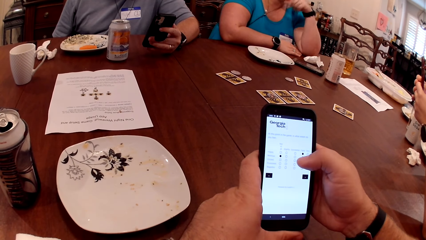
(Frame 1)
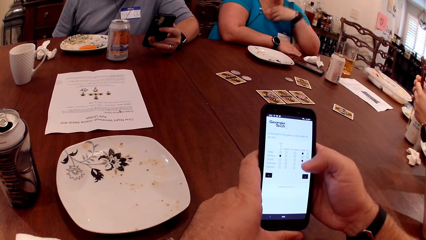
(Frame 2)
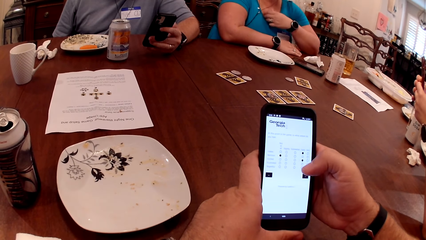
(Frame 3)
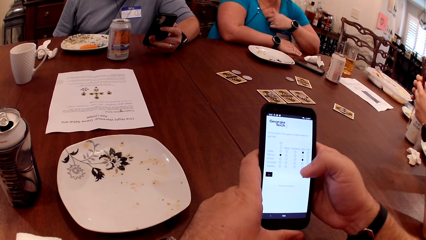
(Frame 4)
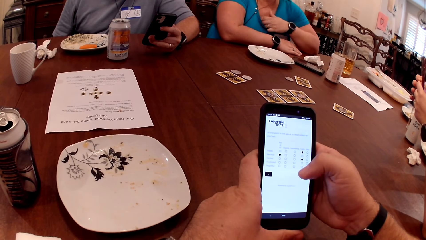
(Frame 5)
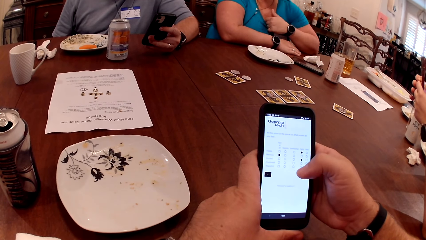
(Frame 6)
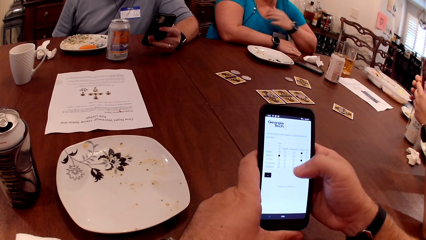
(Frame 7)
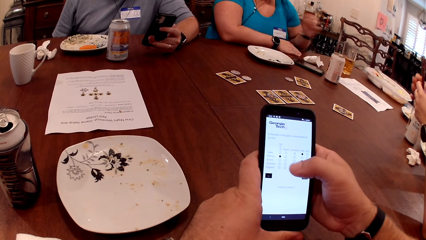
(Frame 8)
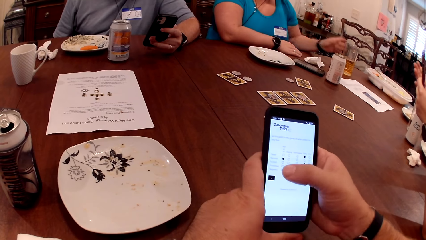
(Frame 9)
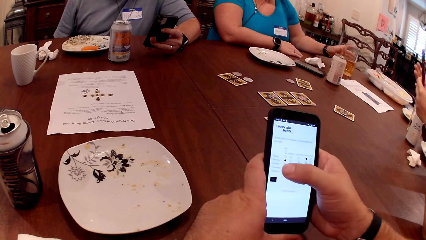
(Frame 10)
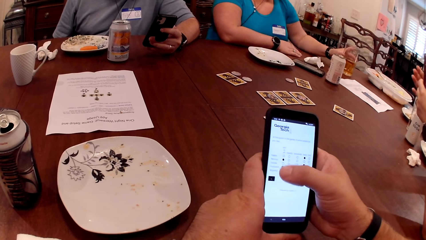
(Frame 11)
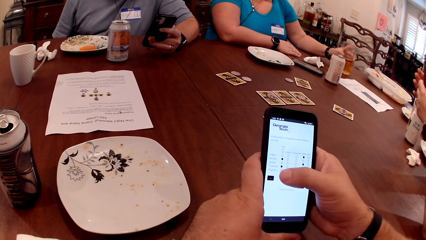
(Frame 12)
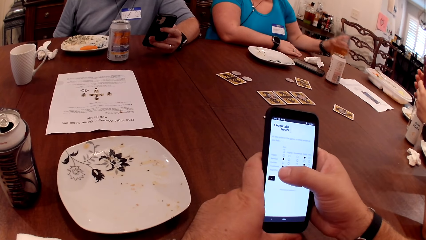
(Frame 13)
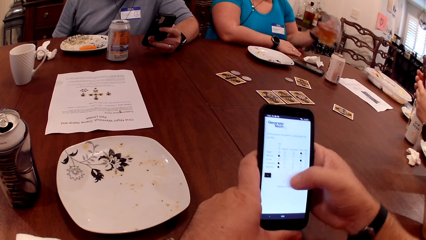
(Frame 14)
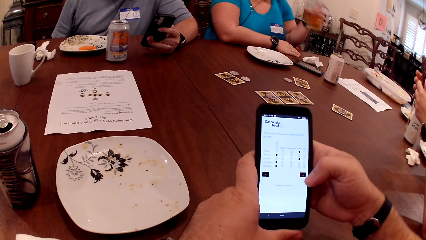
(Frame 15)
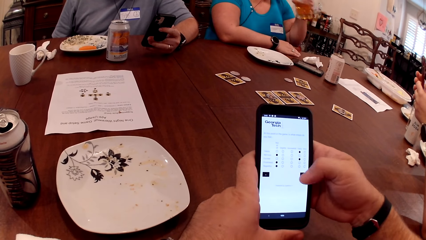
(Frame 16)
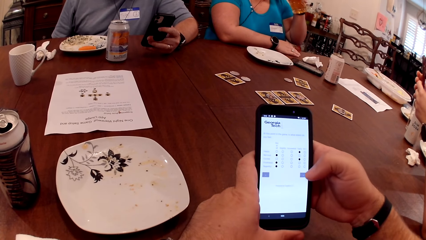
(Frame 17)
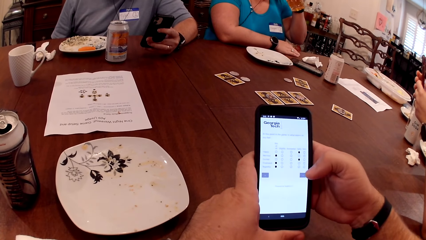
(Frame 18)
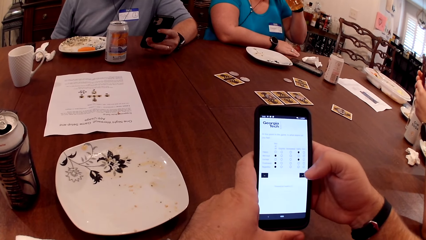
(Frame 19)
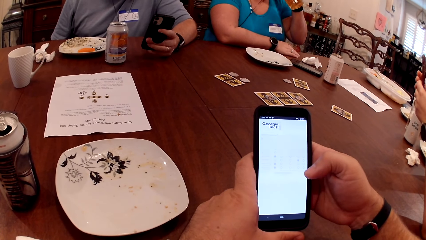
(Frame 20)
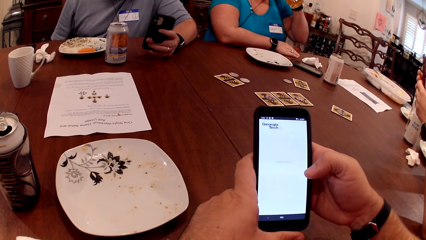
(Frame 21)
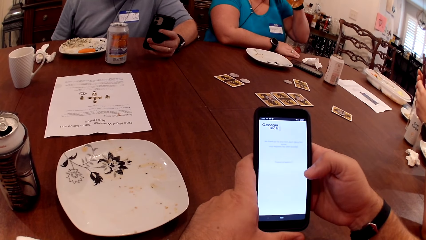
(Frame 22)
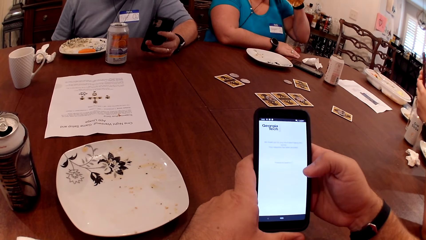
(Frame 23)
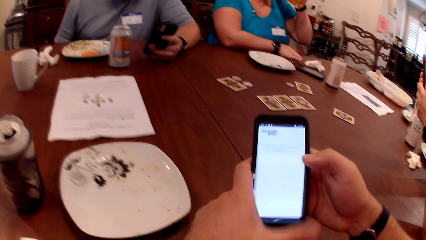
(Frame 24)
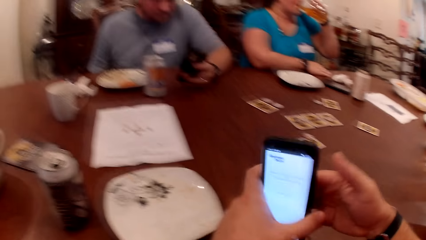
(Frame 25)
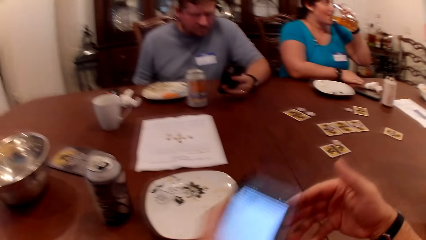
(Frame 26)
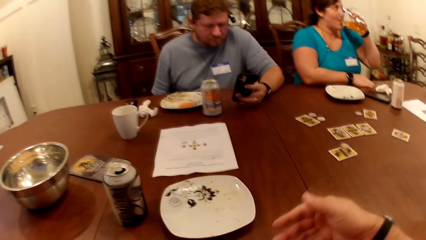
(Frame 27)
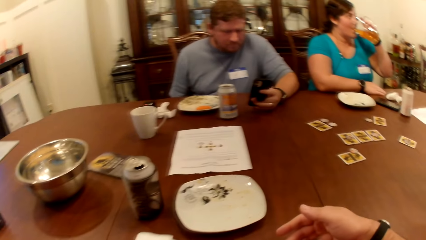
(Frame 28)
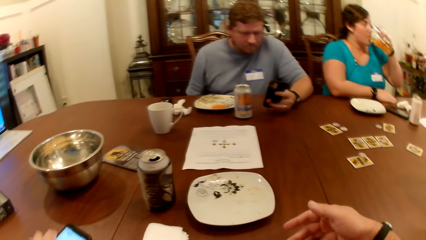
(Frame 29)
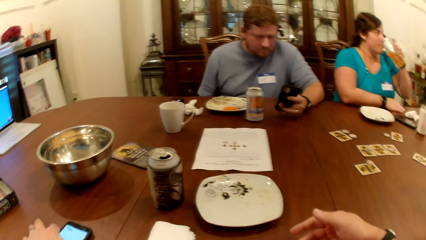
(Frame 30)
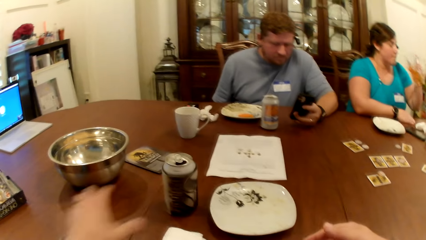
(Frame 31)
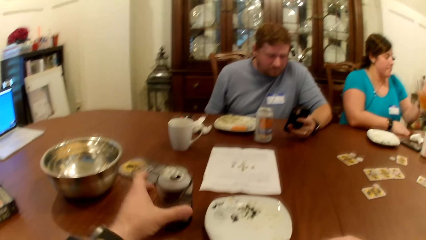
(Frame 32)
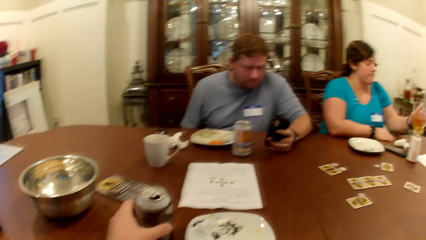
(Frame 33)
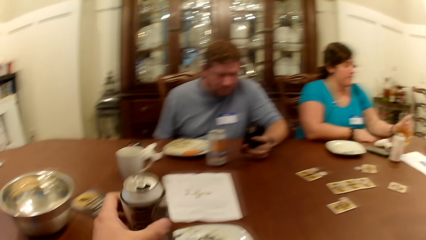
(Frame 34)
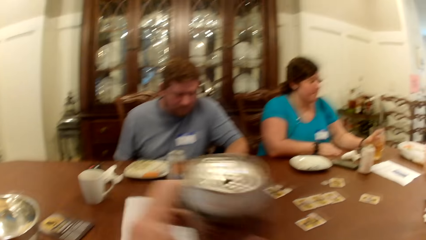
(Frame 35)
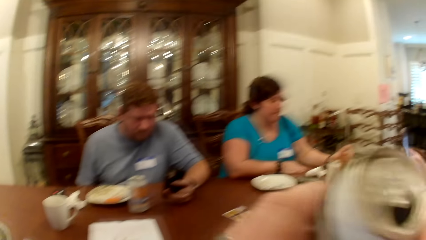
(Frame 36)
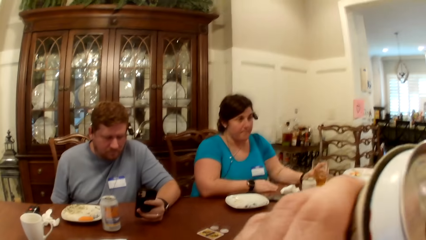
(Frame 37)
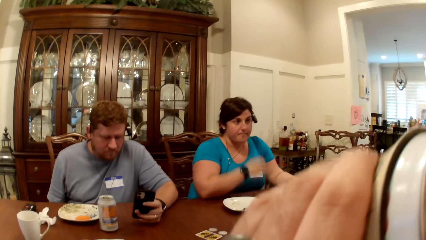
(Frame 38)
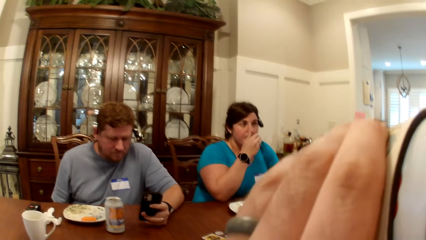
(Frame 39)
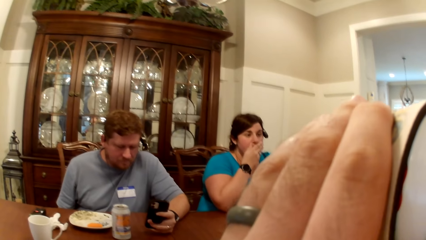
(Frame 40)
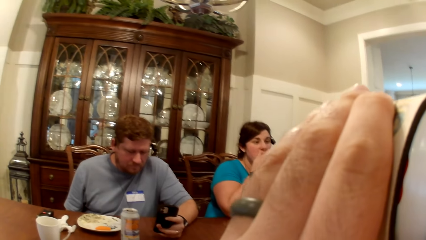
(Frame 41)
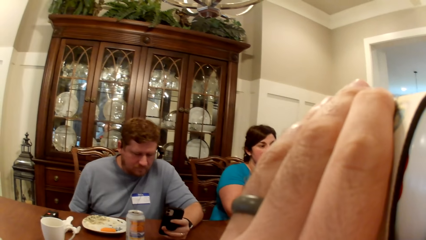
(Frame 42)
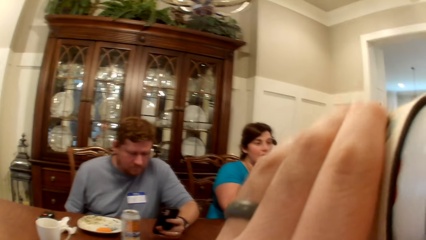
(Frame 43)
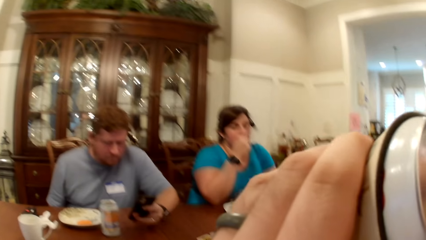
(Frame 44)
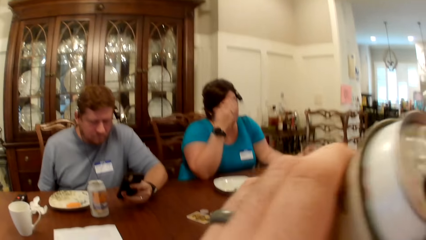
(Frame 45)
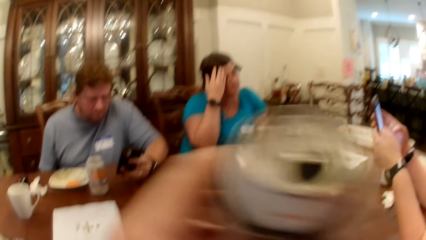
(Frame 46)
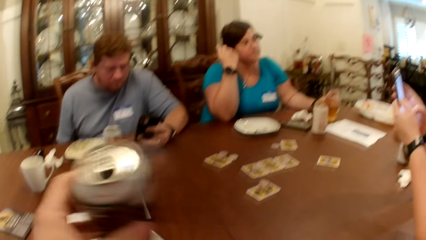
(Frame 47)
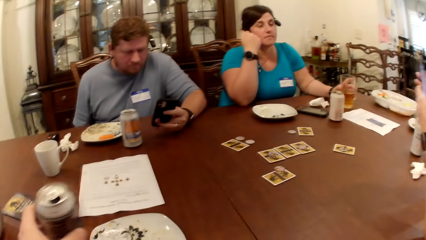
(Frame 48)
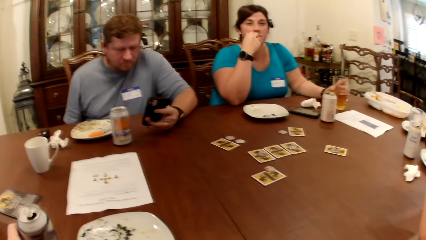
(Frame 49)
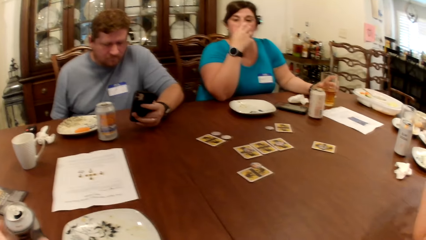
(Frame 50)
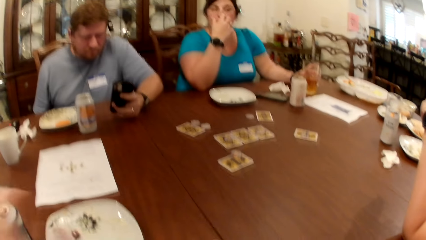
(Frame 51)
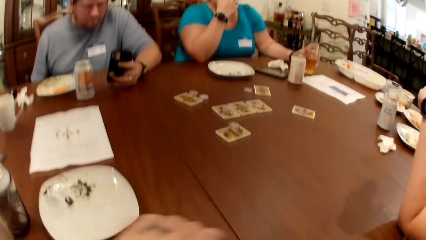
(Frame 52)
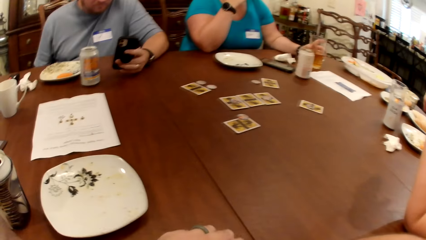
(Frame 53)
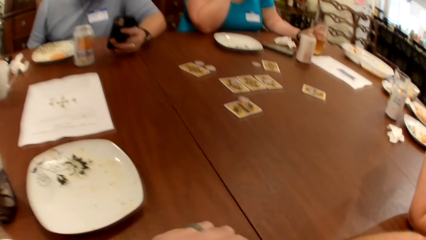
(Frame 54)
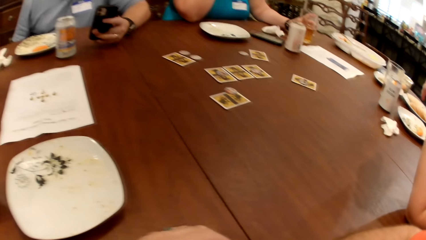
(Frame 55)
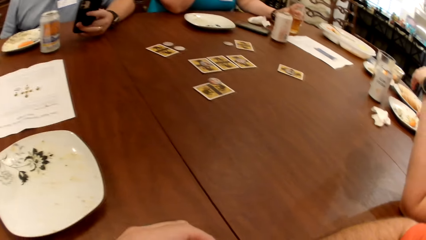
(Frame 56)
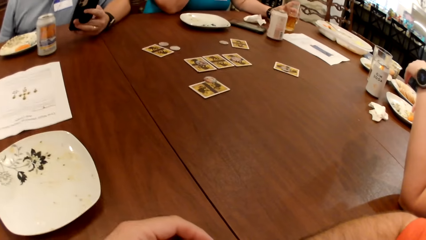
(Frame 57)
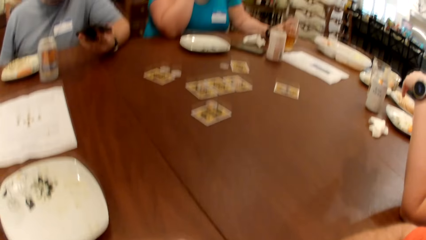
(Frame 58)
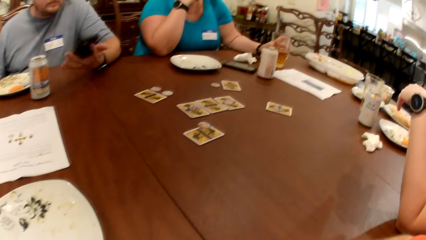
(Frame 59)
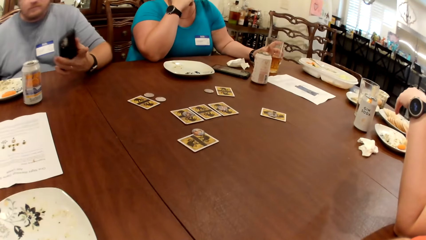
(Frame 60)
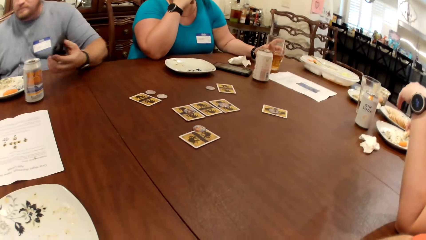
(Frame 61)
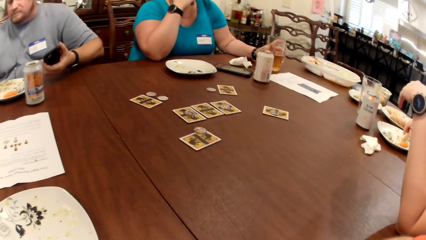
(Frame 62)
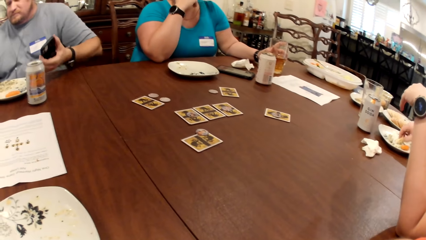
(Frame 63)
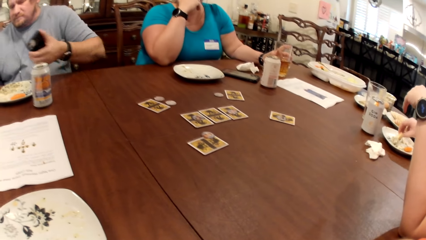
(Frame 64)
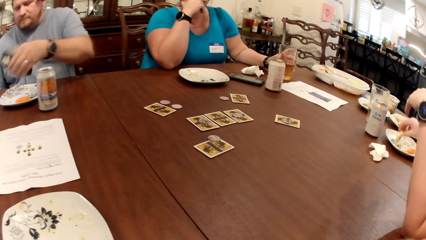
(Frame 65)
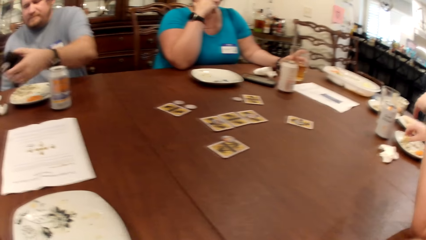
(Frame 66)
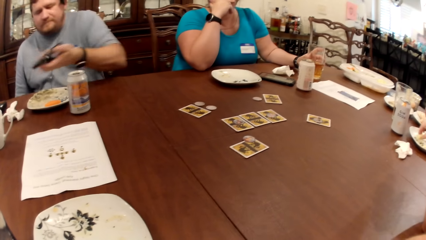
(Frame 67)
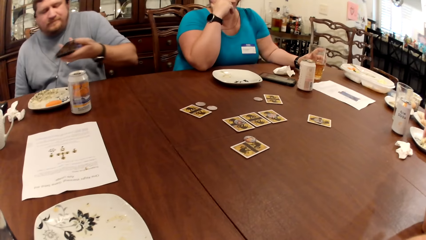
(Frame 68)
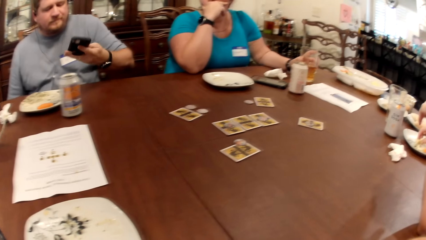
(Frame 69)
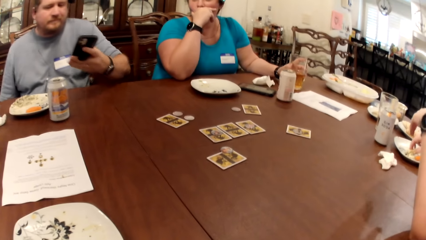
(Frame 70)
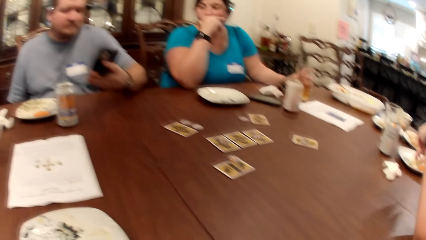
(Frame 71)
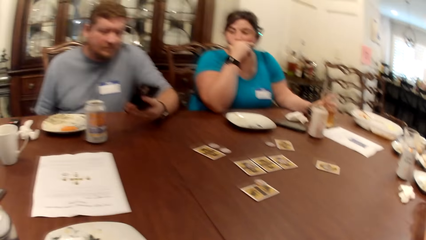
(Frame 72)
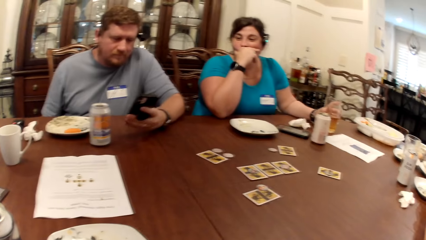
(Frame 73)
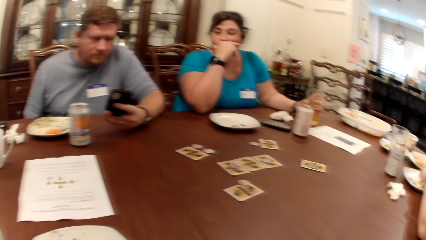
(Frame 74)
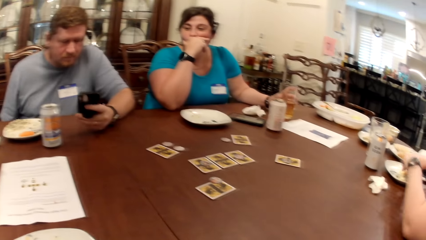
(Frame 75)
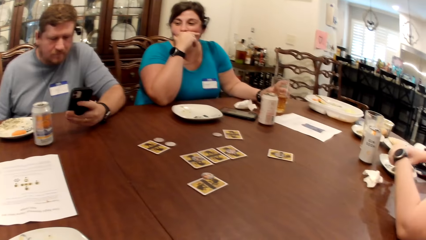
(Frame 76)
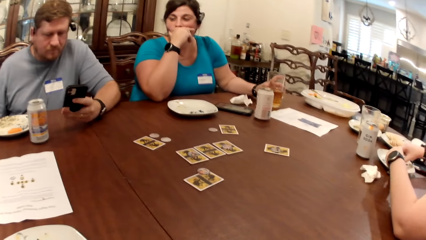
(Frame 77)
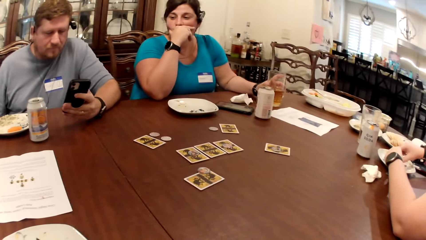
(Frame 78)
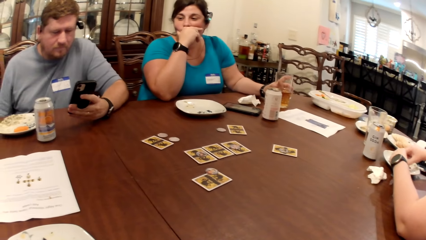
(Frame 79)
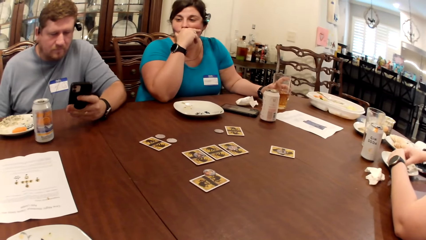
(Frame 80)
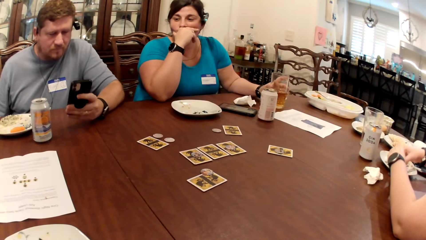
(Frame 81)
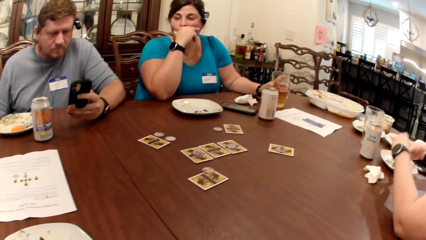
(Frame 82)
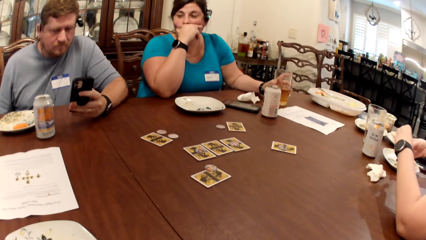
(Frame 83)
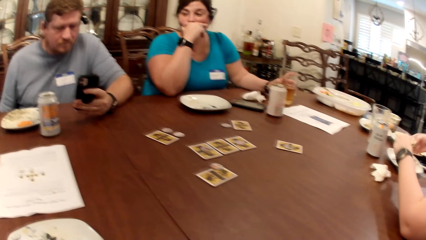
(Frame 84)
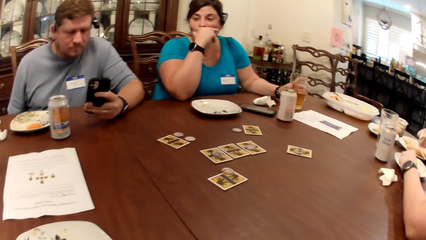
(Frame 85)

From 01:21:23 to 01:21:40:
A woman picks up a glass of juice from the table with her left hand. The woman drinks from the glass of juice in her left hand. The camera wearer drops the phone on the table with his left hand. He picks up a can of soda from the table with his left hand. The woman drops the glass of juice on the table with her left hand. The camera wearer drinks from the can of soda in his left hand. He drops the can of soda on the table with his left hand. He looks around. A man adjusts the phone in his left hand. Another woman picks at some sauce in a plate on the table with her right hand. The man operates the phone with his left hand. The other woman picks at the sauce in the plate with both hands.
